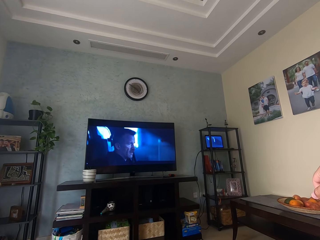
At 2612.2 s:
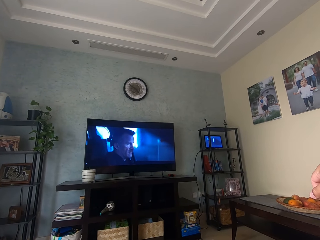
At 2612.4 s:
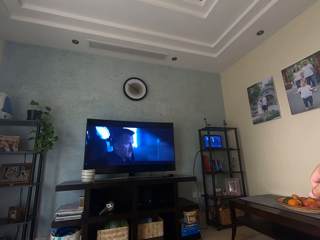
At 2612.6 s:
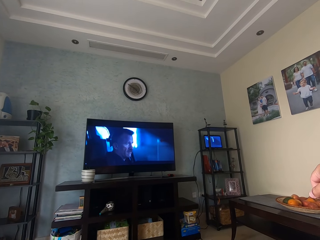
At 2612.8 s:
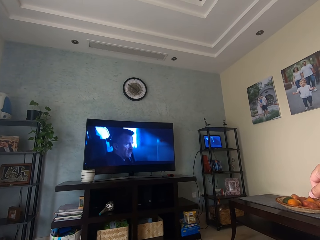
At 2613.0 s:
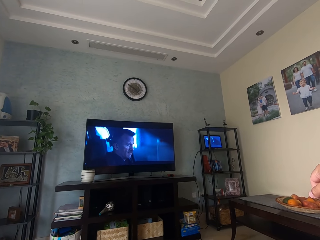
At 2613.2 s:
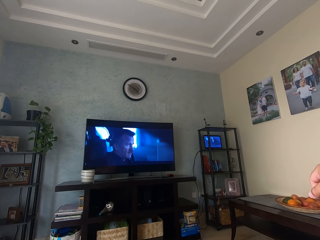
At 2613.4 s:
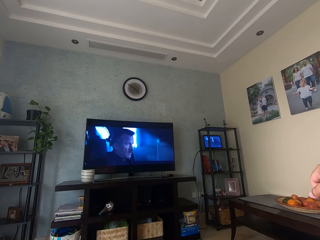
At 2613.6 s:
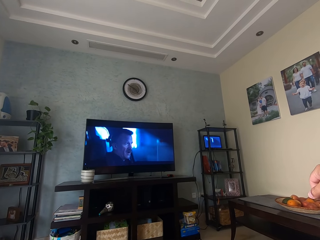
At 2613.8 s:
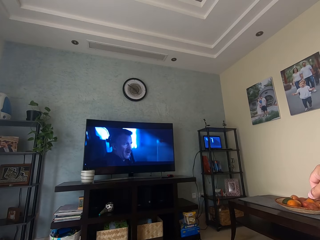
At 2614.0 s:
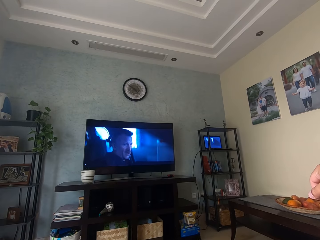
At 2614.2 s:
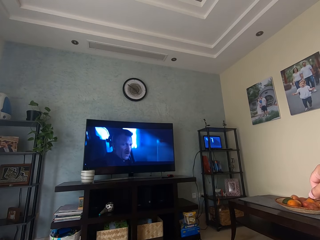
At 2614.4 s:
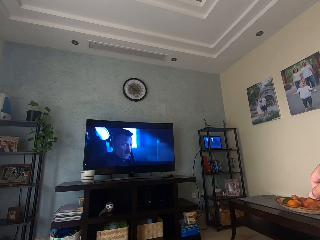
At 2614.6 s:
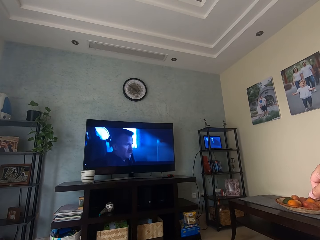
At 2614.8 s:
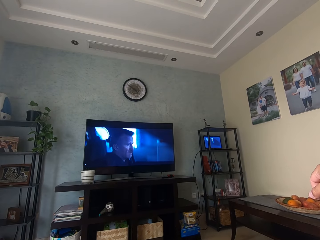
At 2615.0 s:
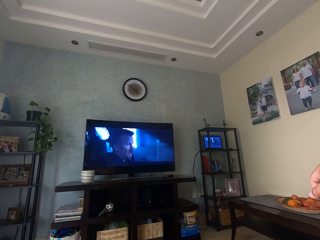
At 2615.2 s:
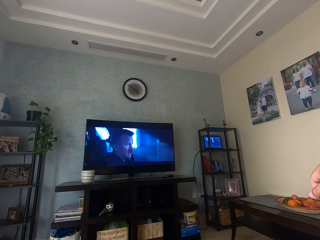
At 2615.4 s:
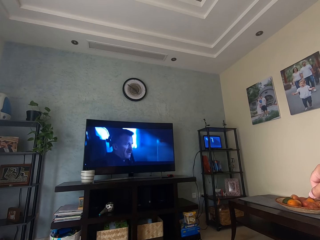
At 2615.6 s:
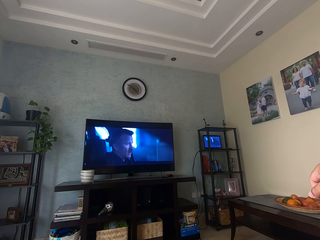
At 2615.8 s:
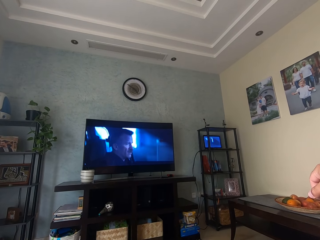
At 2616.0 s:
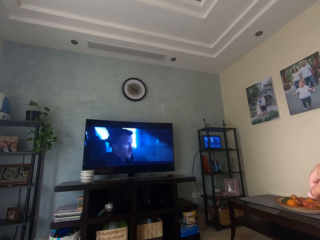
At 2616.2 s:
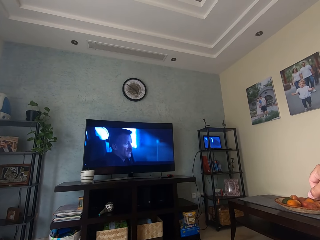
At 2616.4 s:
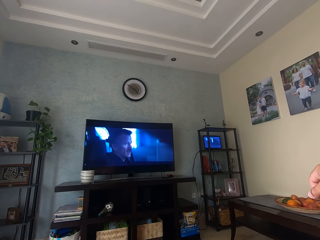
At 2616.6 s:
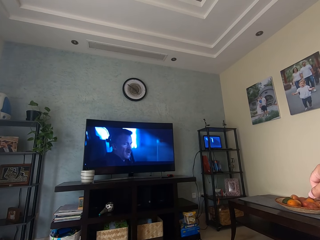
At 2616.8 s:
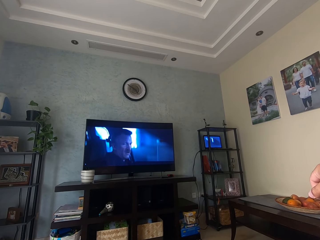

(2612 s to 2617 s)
The camera wearer watches television.

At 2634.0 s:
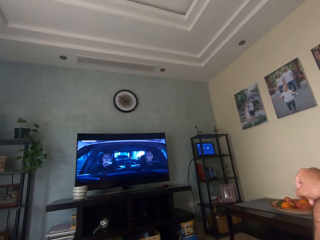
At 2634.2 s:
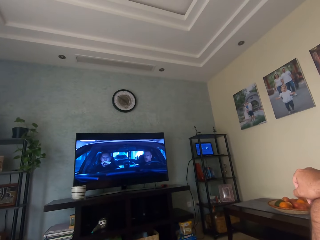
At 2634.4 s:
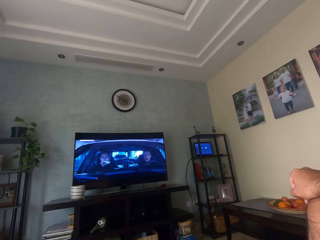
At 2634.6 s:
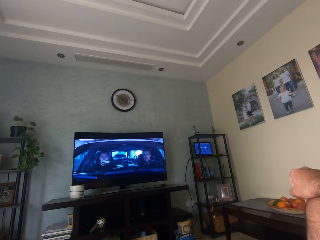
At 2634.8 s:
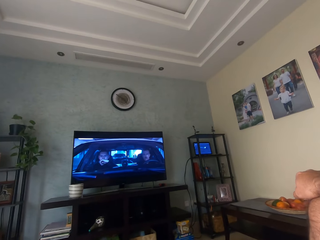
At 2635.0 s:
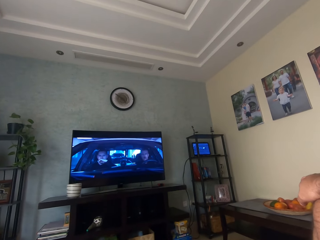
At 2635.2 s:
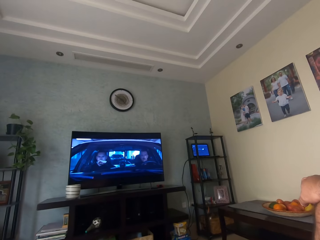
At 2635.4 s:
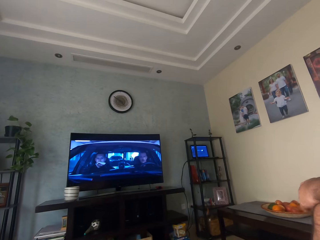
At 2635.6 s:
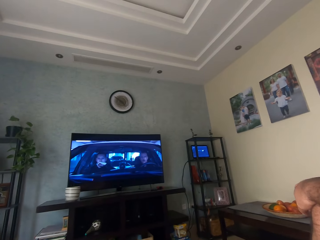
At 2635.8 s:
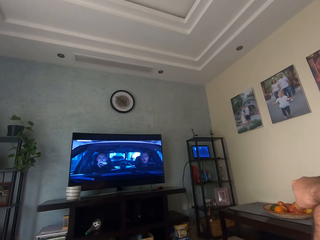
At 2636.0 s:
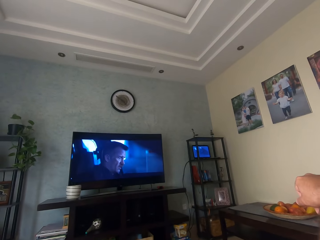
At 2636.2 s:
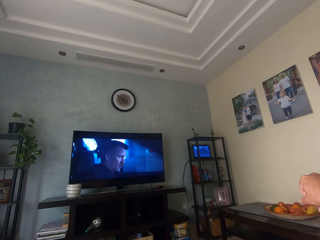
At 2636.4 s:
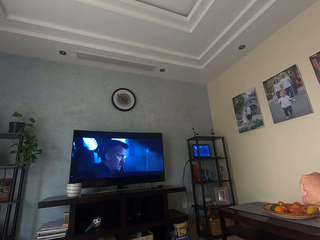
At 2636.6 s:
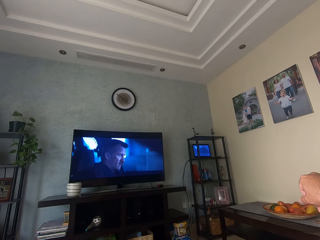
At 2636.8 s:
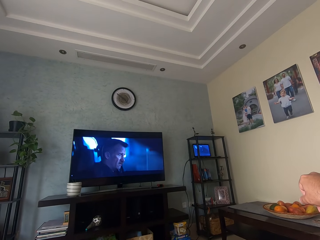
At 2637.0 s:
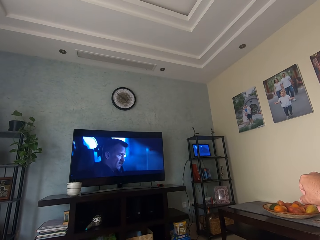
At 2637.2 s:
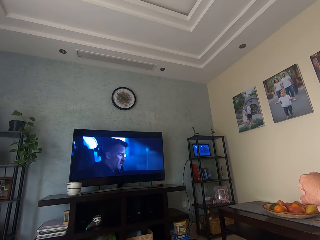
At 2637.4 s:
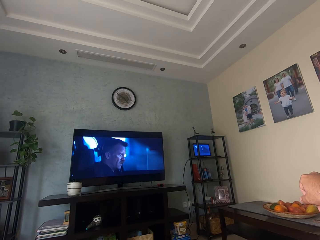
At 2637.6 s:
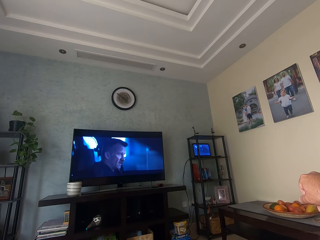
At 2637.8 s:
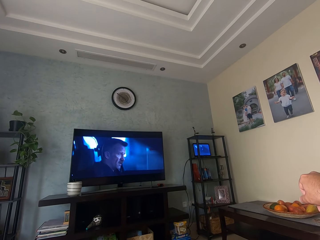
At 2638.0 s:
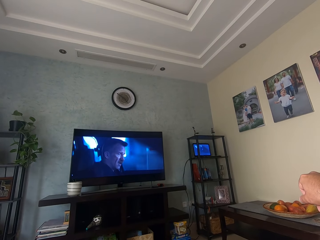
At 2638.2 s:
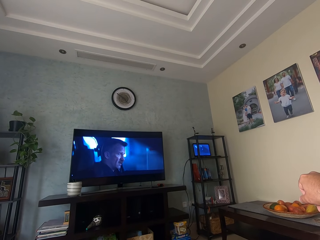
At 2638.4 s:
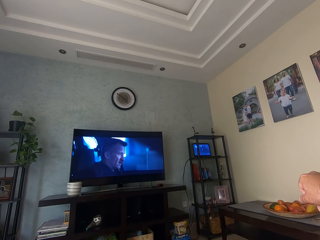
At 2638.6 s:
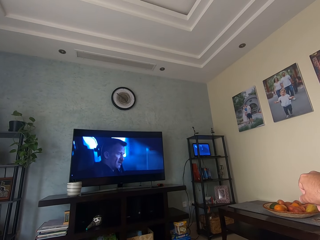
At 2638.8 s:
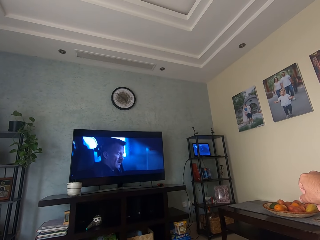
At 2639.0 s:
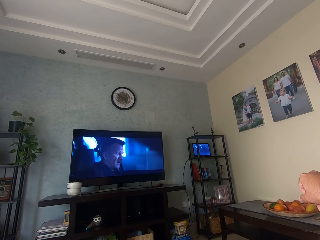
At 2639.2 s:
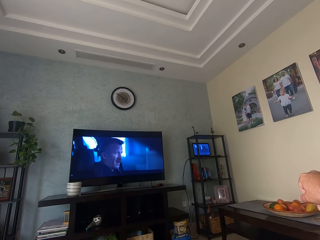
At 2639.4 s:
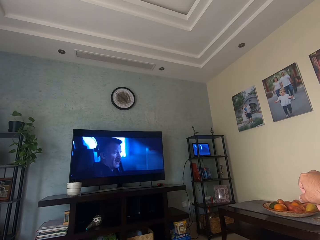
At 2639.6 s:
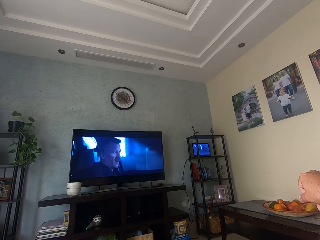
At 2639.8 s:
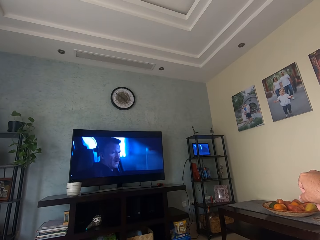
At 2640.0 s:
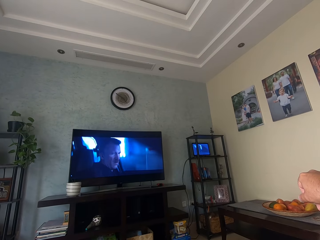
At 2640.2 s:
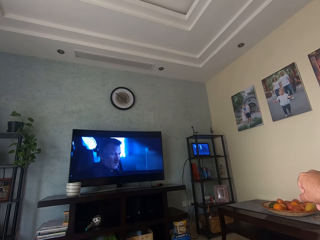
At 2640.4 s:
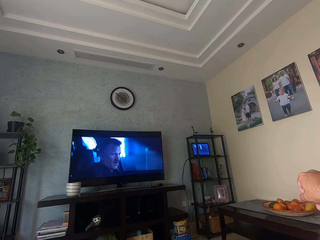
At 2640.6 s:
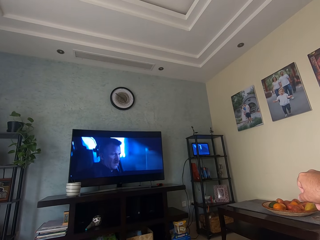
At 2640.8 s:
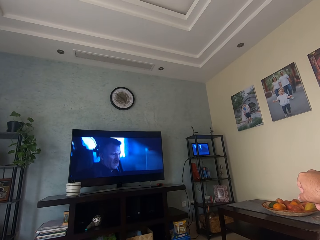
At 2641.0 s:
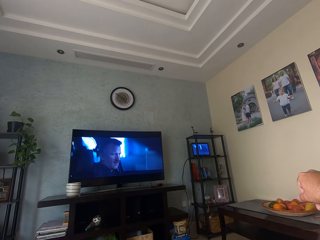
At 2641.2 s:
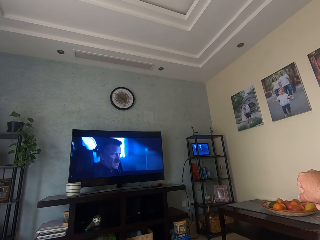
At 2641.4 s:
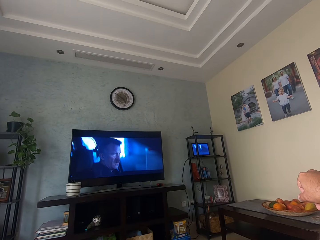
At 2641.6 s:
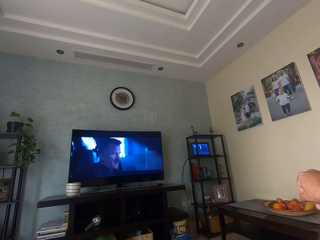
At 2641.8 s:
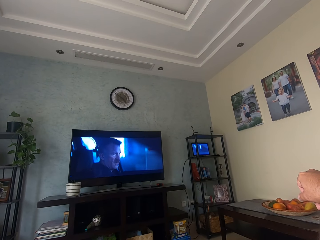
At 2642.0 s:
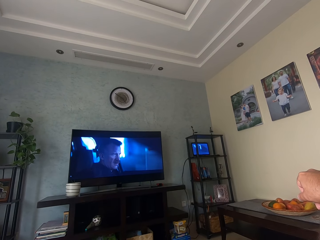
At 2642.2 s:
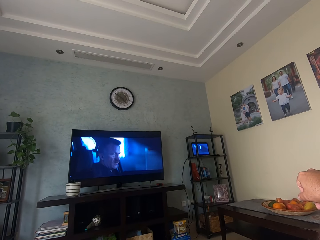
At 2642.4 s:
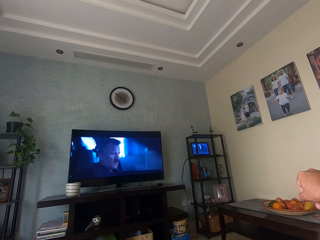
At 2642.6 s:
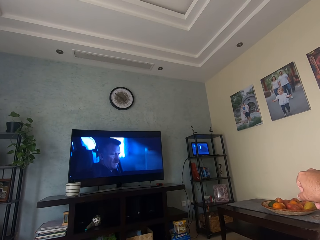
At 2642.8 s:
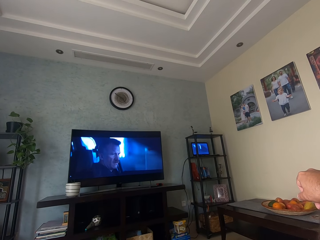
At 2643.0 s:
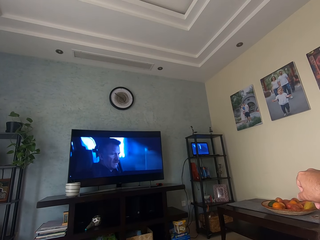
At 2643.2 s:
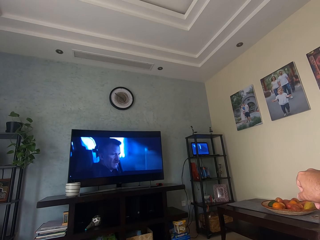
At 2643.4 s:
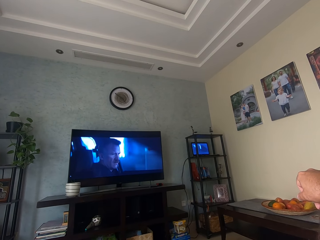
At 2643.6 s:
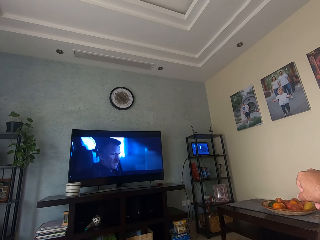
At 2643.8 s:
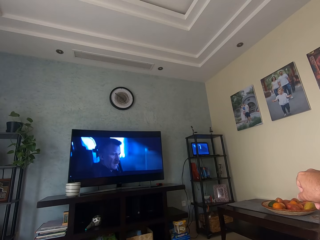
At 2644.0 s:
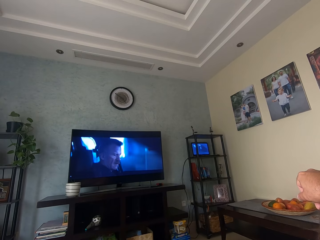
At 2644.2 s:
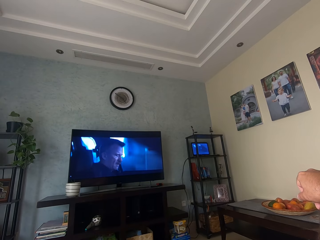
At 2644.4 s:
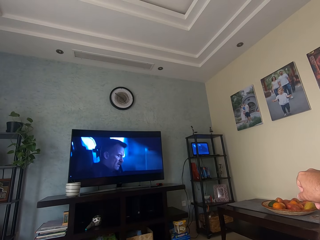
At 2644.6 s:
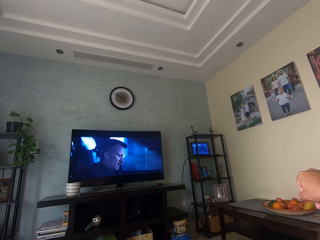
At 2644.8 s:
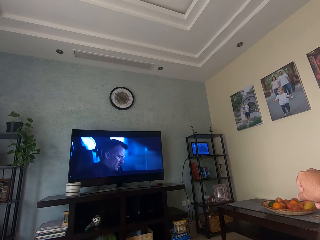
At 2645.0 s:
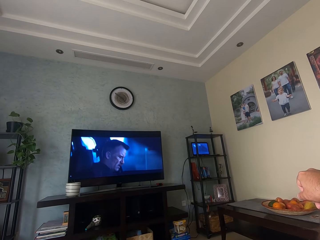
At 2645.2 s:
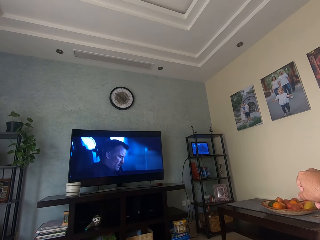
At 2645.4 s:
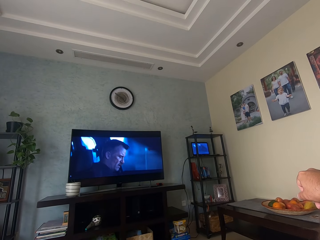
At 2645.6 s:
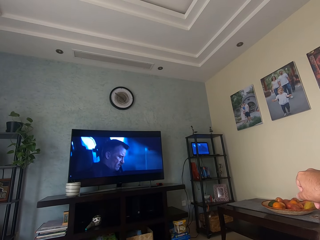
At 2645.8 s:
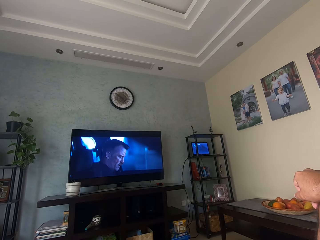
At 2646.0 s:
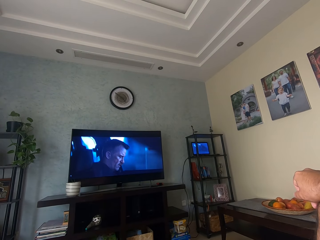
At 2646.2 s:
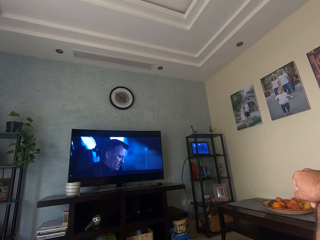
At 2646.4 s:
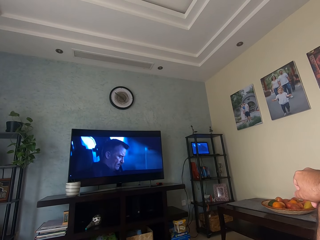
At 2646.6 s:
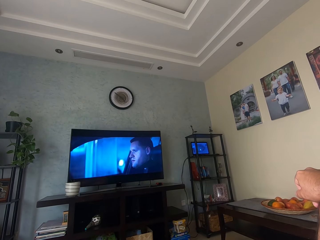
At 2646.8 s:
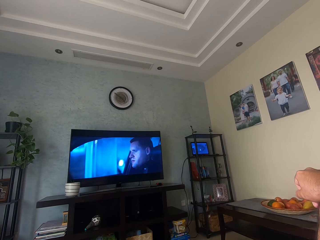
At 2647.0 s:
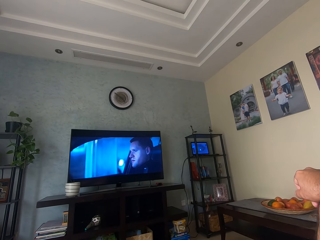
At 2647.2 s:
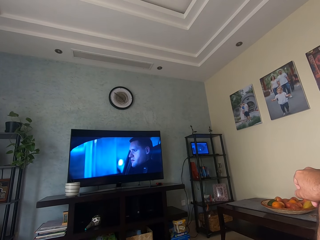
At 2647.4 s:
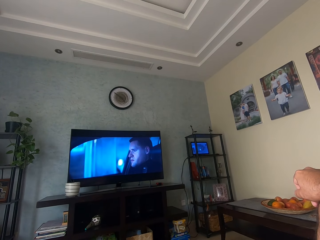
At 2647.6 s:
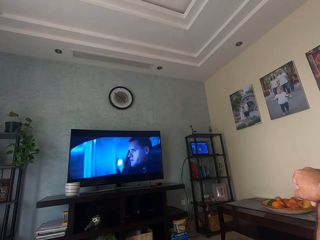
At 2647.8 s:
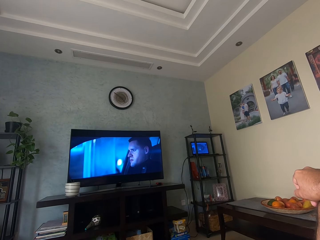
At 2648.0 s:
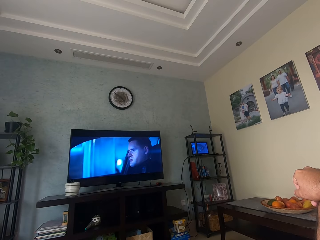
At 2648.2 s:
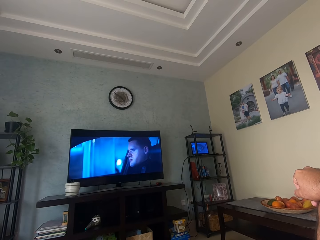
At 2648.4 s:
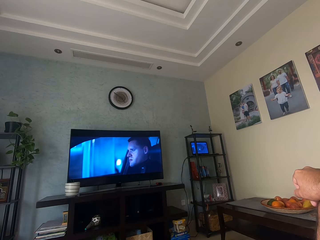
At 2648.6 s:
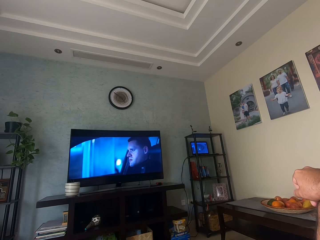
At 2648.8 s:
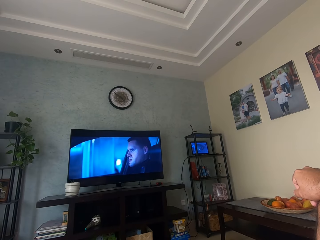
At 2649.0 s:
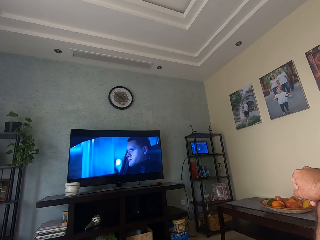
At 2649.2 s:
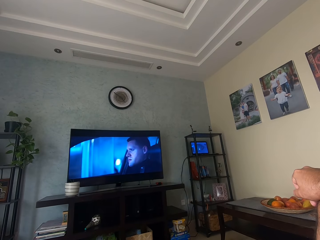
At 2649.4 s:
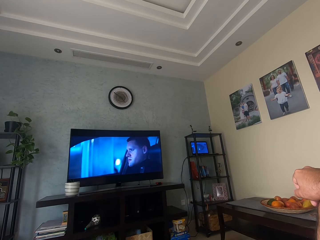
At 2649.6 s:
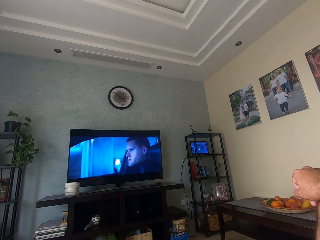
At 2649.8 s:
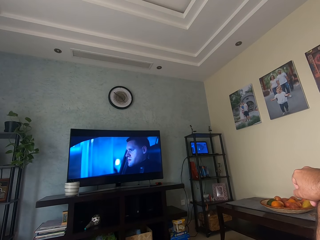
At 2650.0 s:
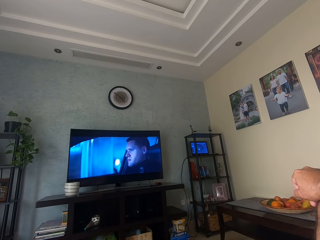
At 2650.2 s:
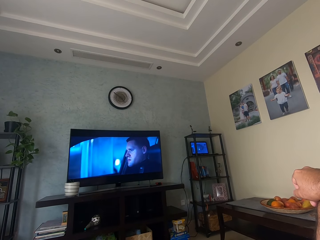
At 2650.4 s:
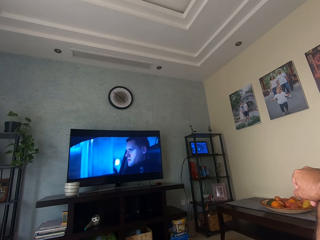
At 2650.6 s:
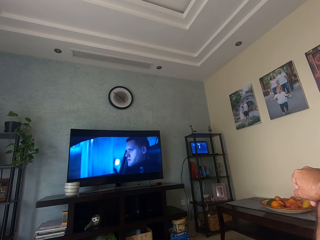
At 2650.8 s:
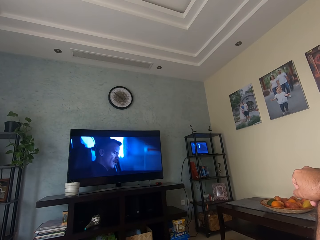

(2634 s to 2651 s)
The camera wearer moves their hand. They watch television.
